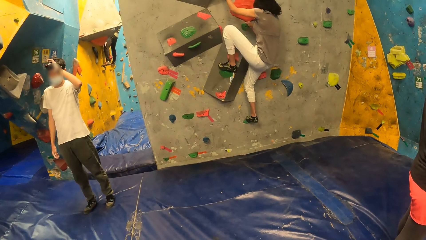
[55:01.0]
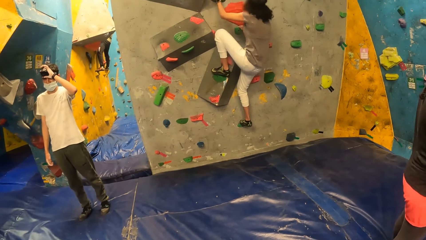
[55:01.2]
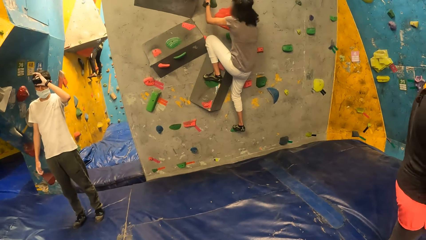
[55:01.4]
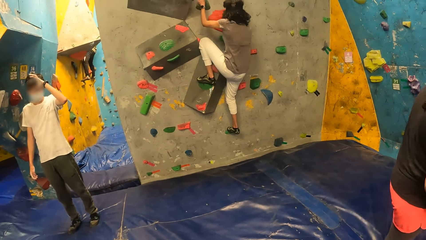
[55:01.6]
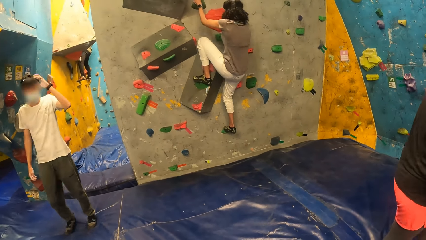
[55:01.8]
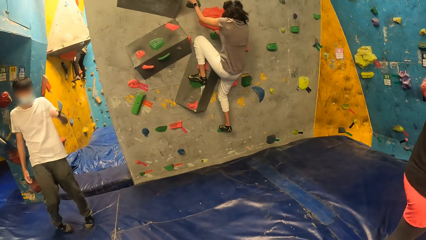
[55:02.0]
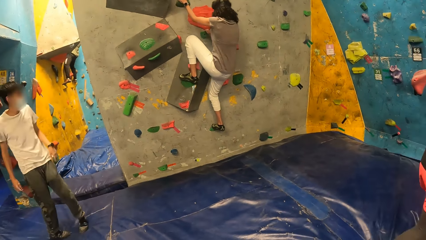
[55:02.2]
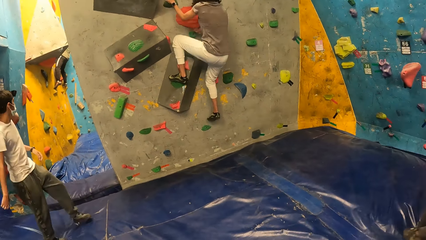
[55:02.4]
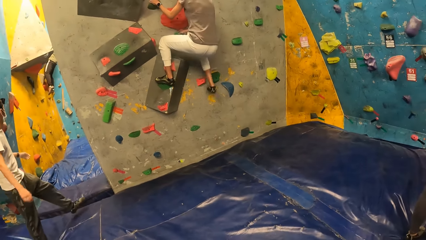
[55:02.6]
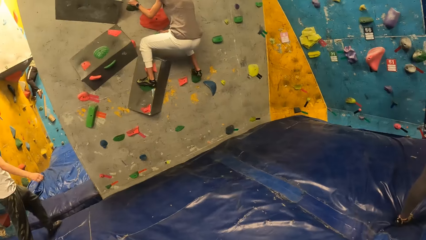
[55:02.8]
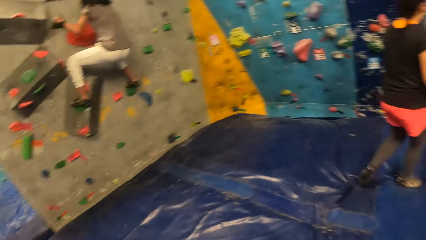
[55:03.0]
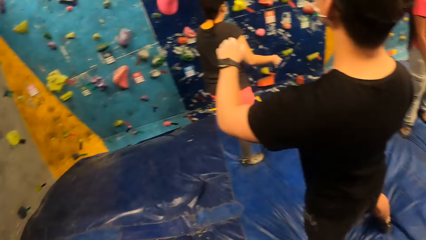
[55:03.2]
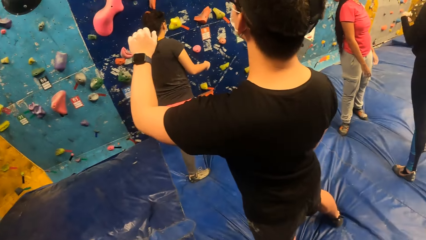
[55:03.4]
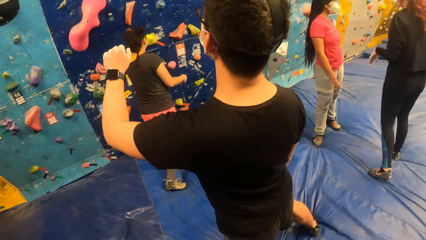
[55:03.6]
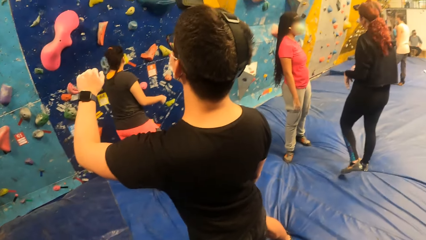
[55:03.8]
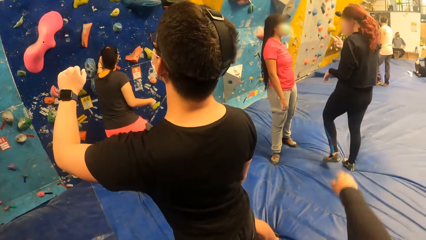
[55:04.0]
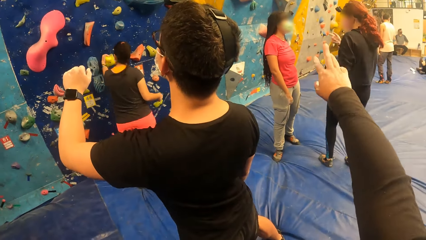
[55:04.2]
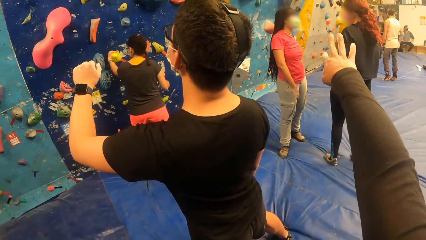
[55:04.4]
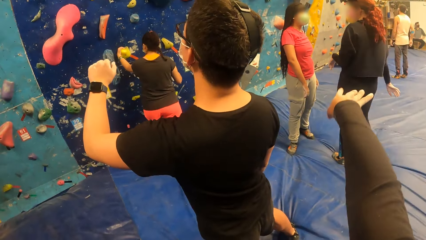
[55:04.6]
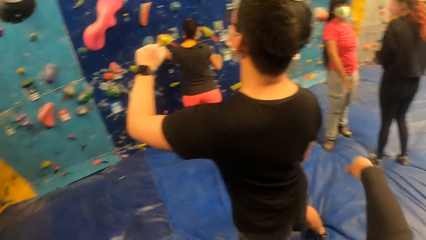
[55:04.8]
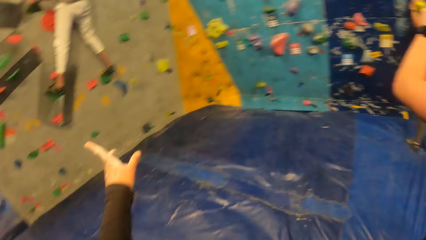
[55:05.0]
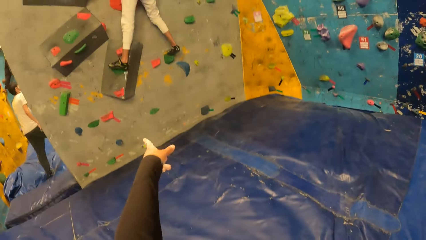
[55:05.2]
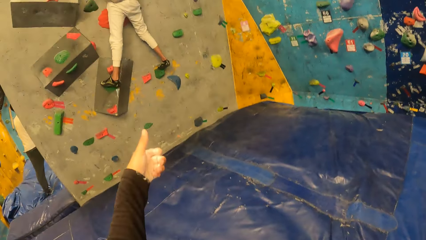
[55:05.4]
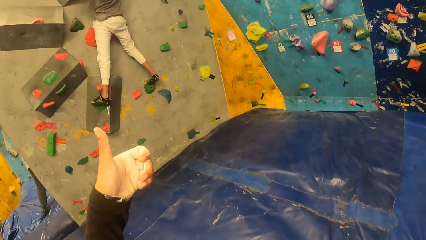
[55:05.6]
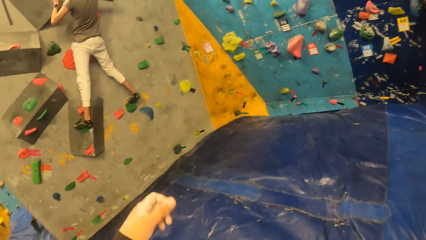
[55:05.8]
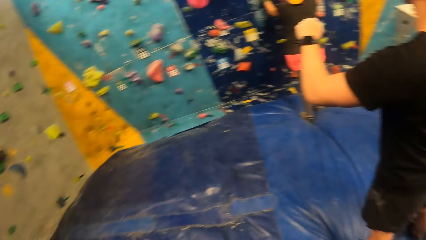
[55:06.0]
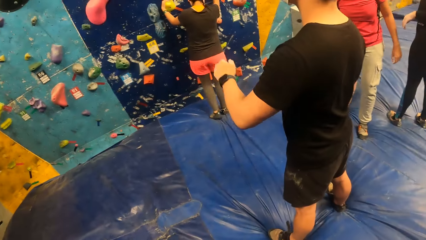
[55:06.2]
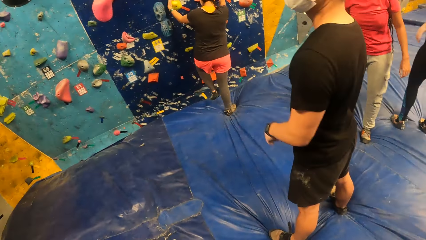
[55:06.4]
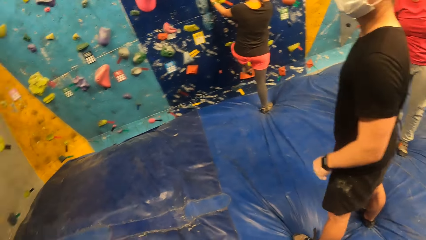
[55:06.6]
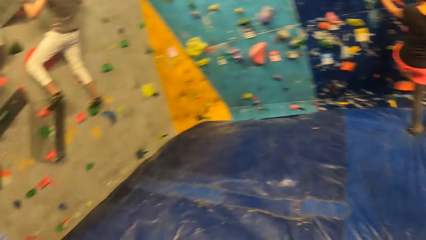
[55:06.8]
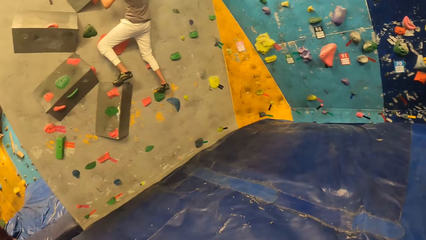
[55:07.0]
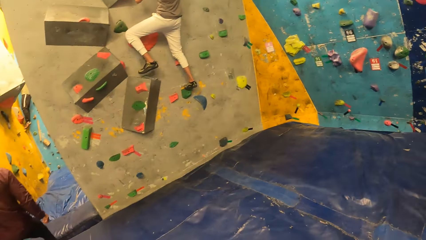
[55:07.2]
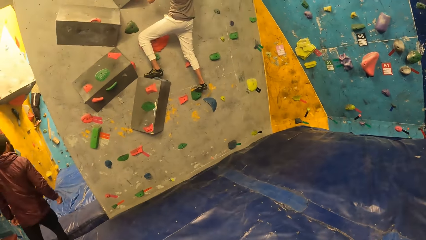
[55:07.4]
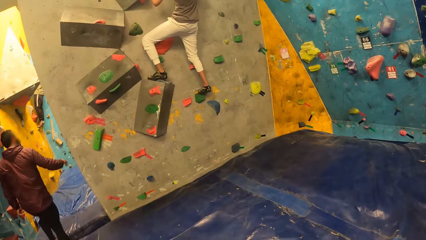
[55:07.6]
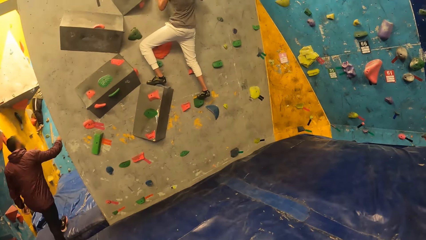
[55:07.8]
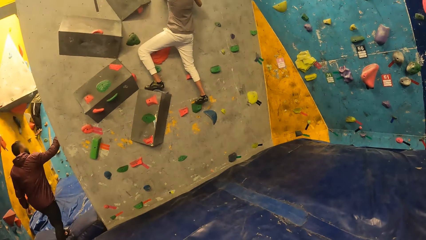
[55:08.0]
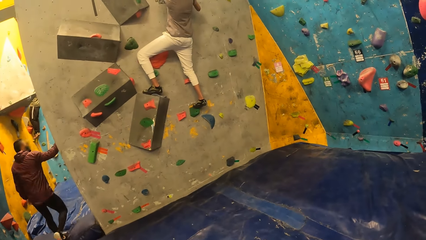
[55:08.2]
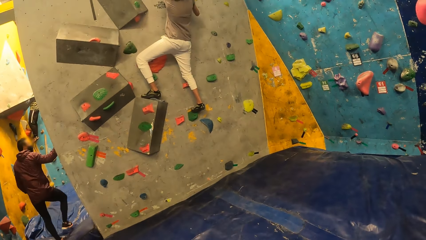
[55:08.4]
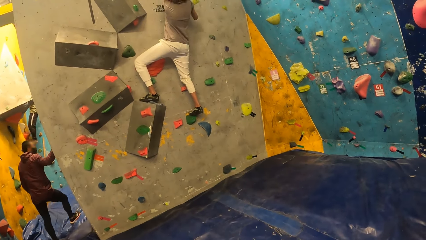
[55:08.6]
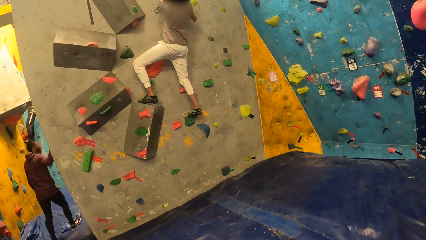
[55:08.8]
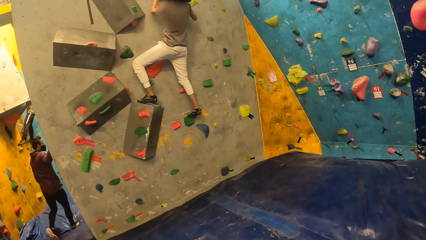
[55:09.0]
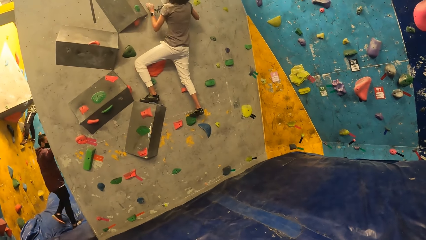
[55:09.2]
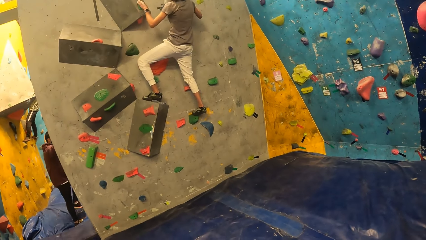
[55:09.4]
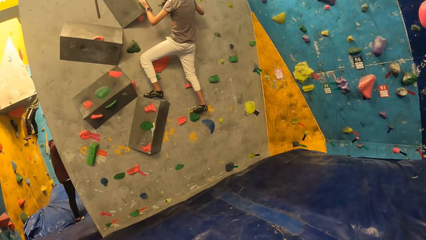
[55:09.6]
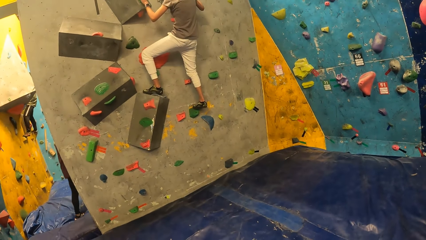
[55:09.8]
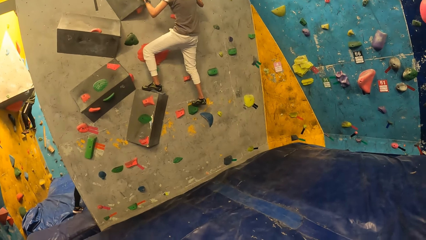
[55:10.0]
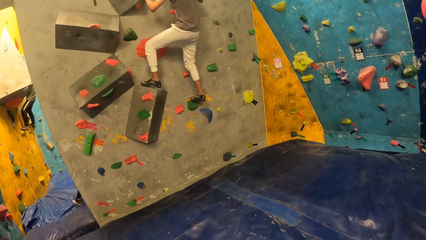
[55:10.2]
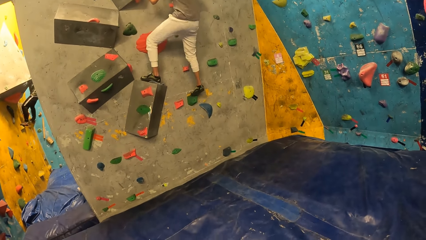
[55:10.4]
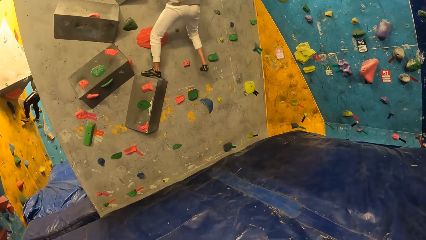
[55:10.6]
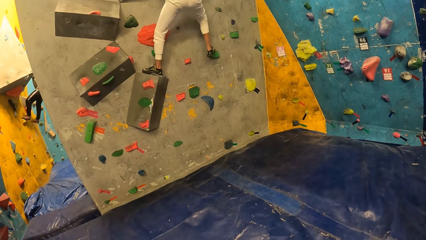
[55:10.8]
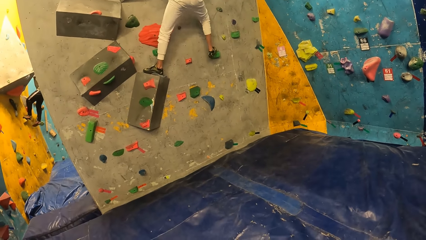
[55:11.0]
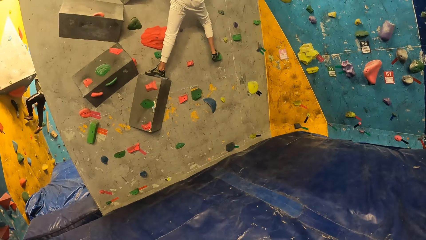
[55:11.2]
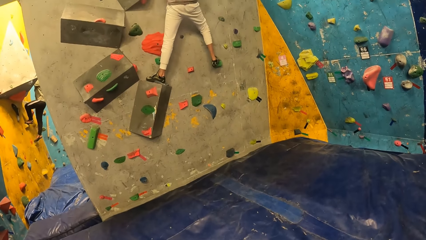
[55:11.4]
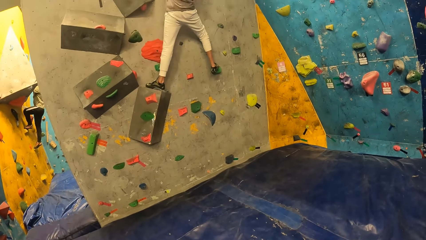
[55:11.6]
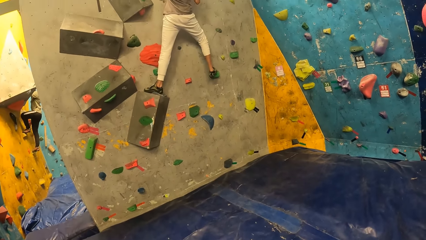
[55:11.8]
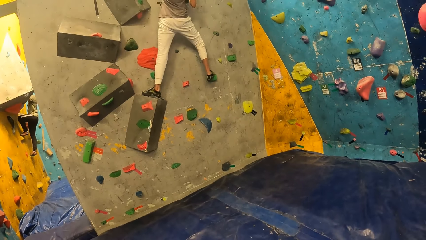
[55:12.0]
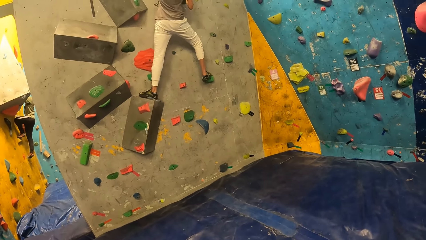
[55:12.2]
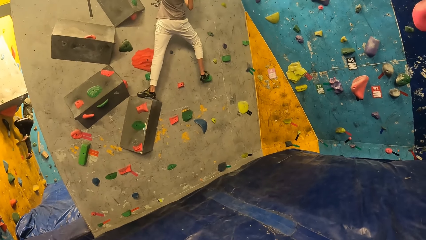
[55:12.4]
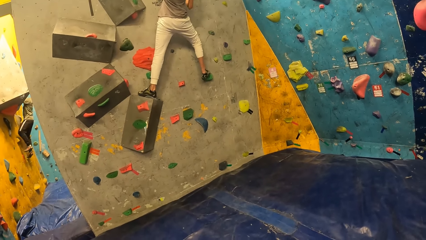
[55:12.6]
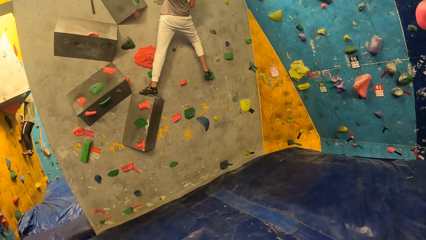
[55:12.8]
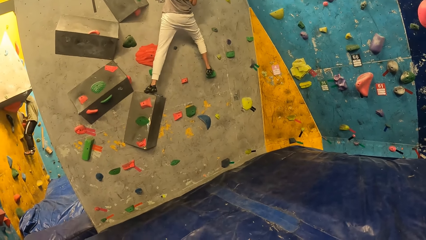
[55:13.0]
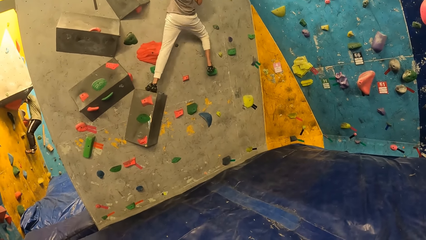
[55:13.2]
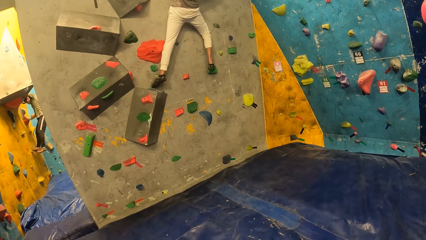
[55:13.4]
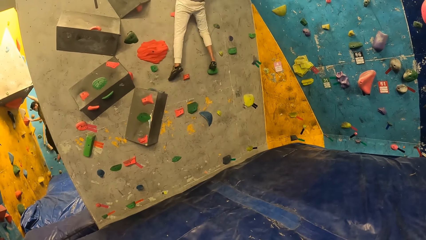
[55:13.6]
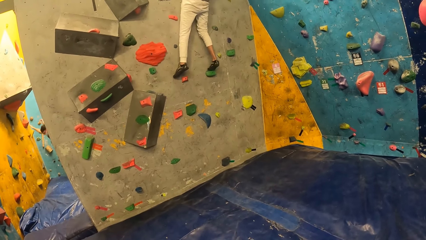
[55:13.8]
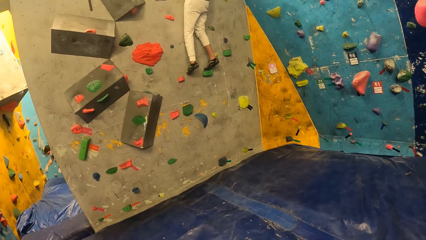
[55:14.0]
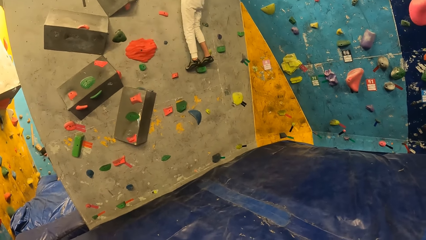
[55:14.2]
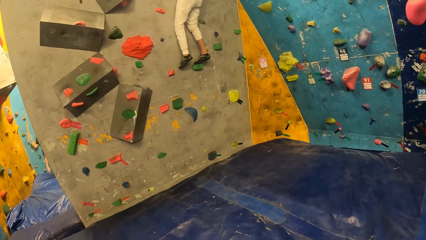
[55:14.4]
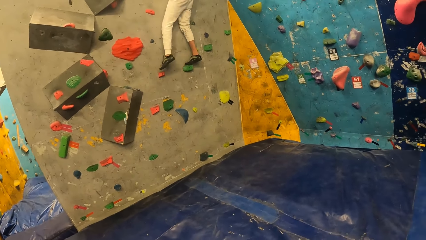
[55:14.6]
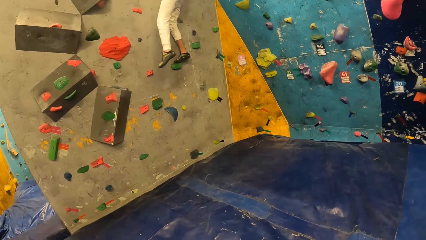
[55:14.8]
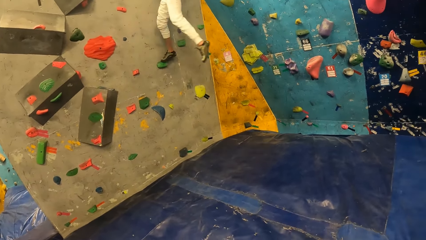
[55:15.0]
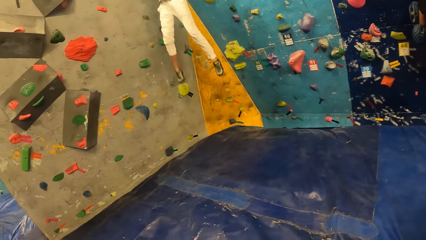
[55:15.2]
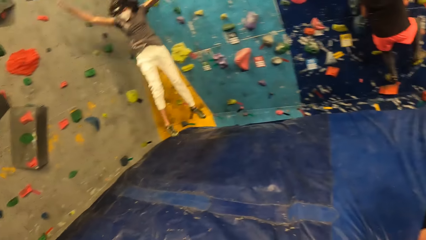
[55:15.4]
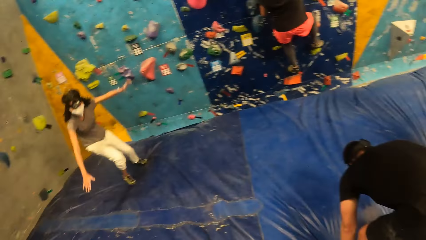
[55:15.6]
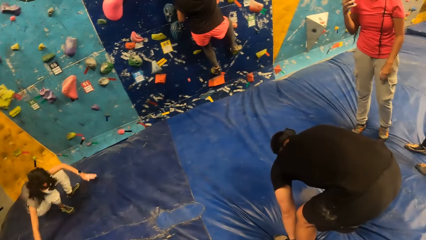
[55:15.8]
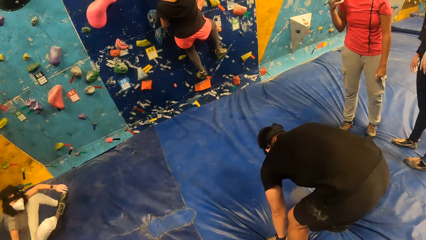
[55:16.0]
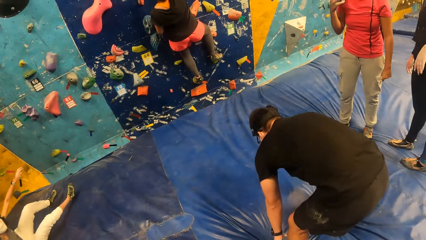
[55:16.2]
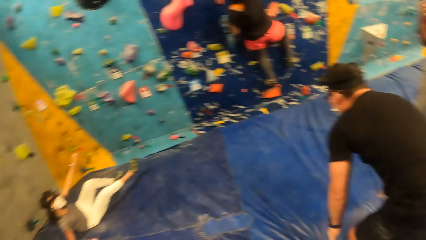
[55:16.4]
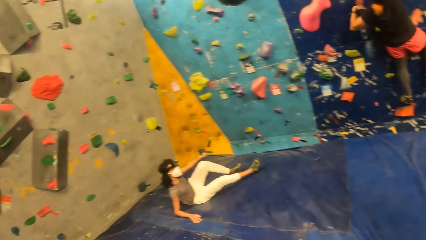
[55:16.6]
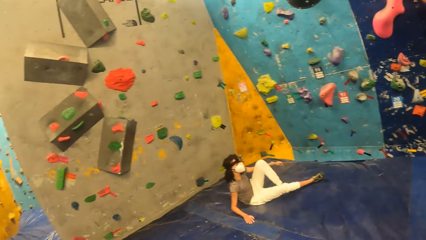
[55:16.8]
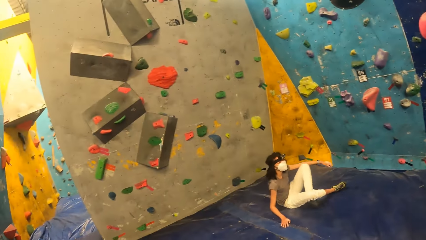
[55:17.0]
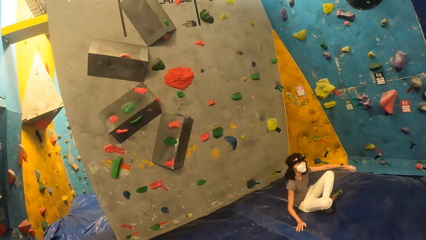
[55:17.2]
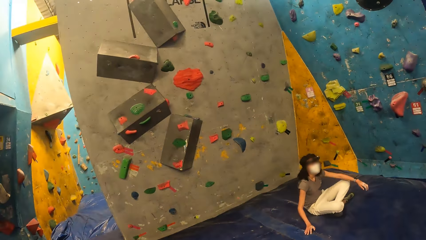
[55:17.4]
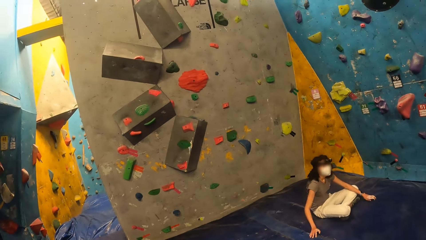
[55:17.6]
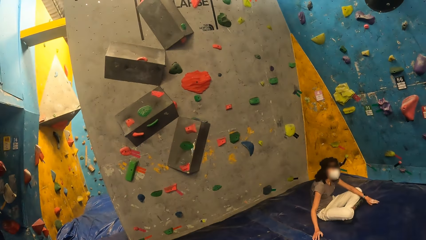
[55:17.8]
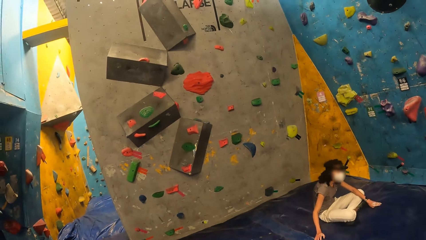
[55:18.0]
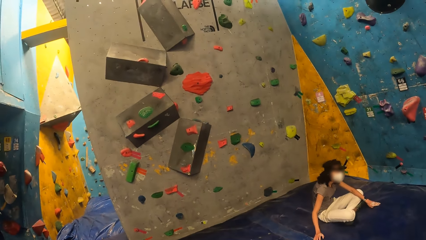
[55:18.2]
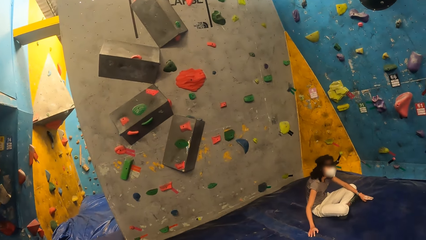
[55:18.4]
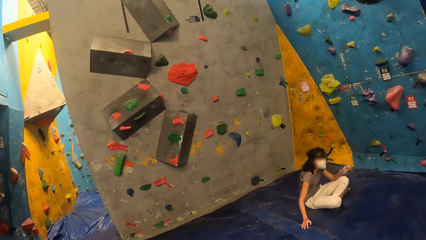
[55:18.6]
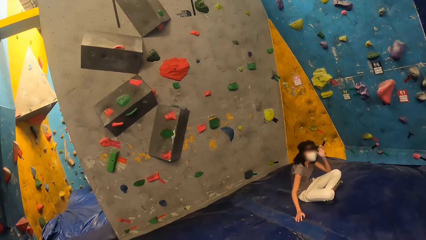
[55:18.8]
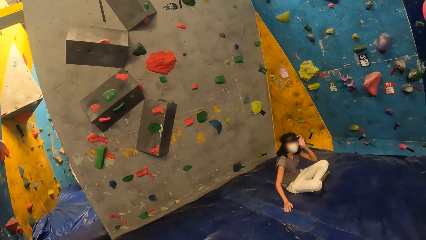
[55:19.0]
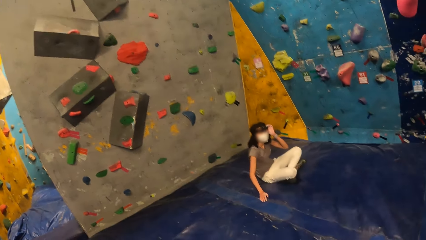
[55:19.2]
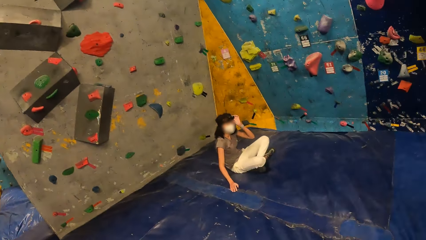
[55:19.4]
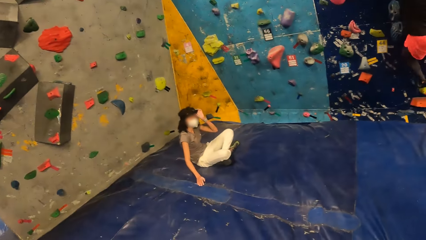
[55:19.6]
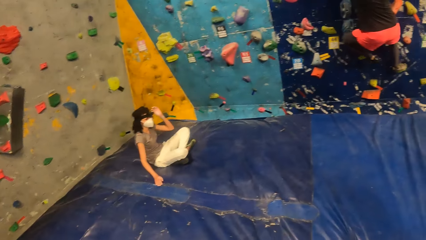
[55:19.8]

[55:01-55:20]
The camera wearer turns to the side, stretches hand around, and turns to the side. A woman climbs a wall by climbing holds. Another woman falls from the bouldering wall. The first woman jumps on the floor. The camera wearer turns to the side. The first woman sits on the floor.
